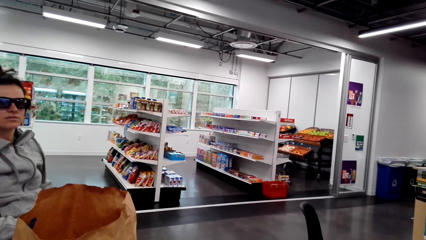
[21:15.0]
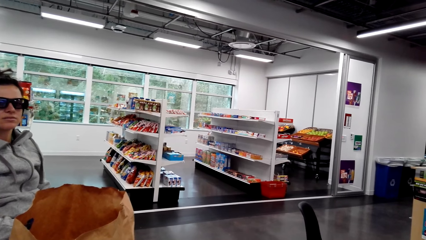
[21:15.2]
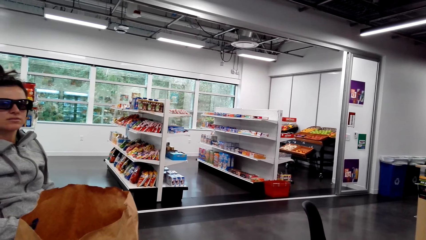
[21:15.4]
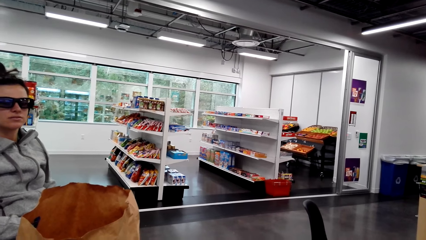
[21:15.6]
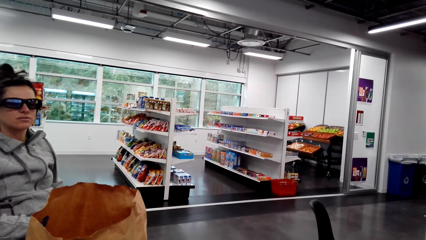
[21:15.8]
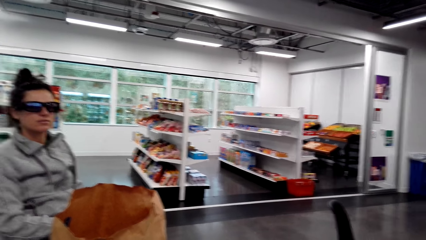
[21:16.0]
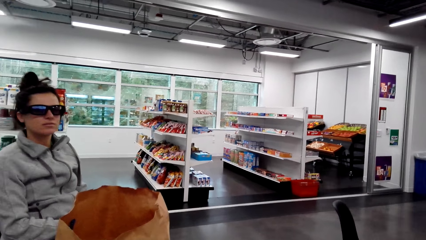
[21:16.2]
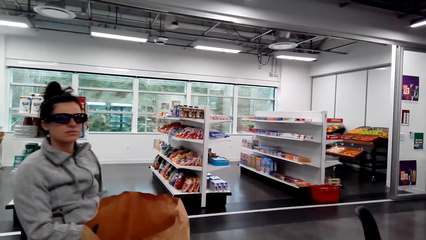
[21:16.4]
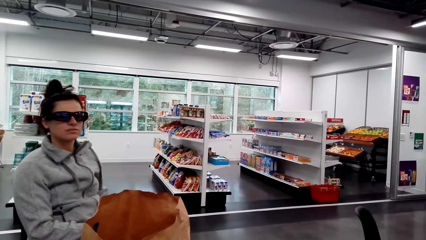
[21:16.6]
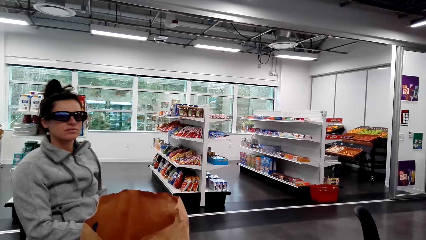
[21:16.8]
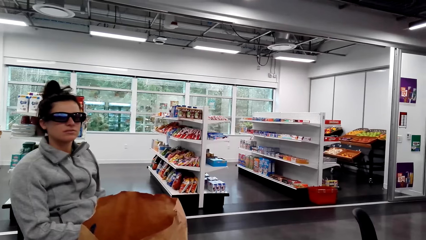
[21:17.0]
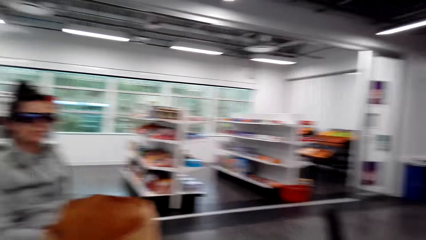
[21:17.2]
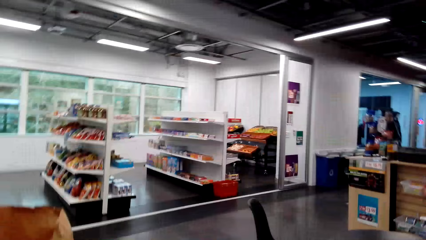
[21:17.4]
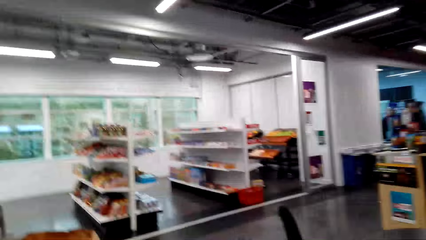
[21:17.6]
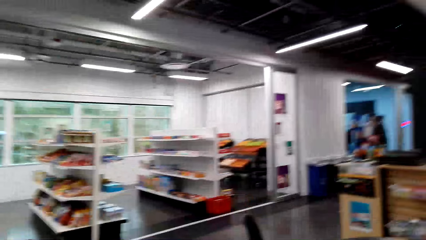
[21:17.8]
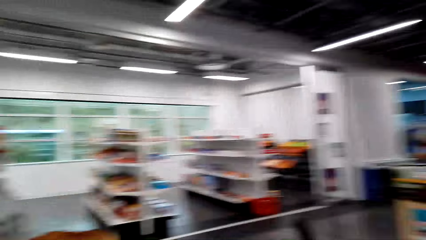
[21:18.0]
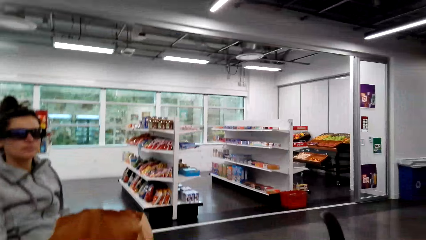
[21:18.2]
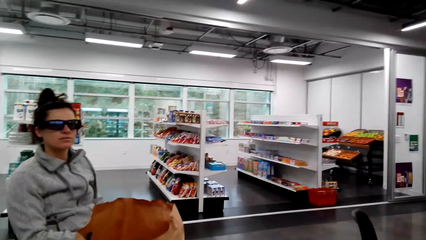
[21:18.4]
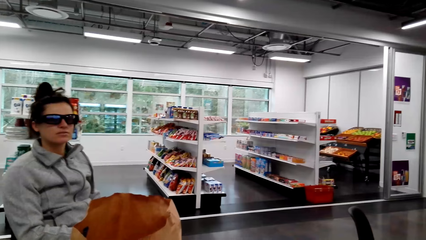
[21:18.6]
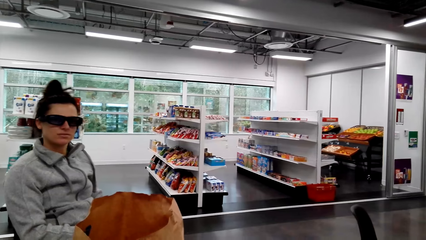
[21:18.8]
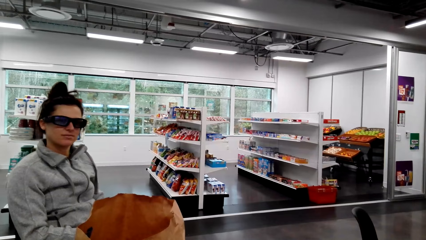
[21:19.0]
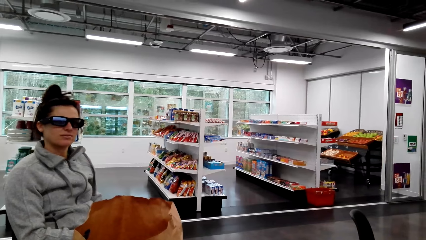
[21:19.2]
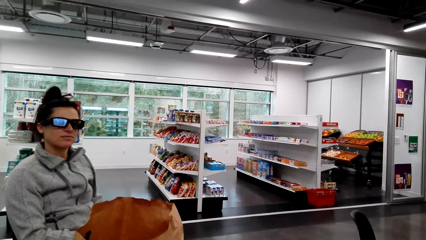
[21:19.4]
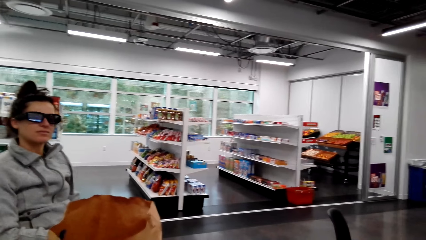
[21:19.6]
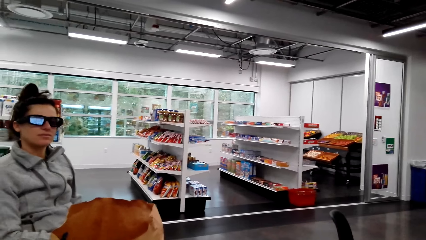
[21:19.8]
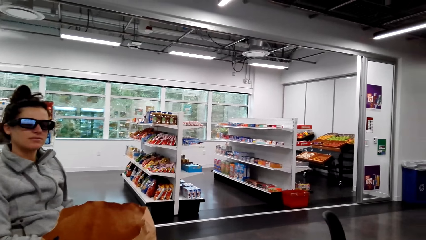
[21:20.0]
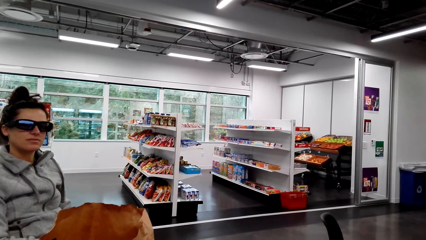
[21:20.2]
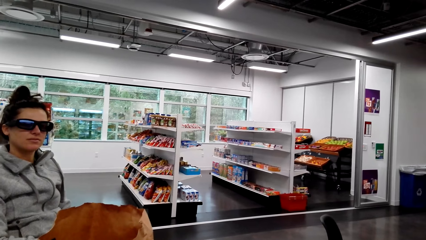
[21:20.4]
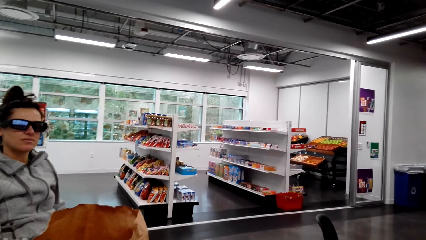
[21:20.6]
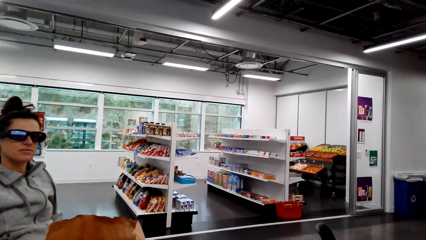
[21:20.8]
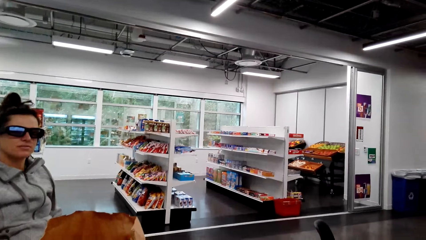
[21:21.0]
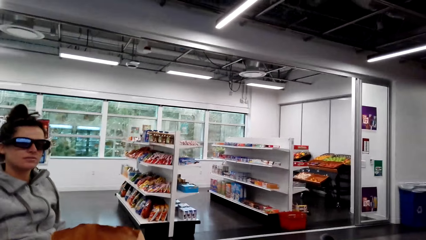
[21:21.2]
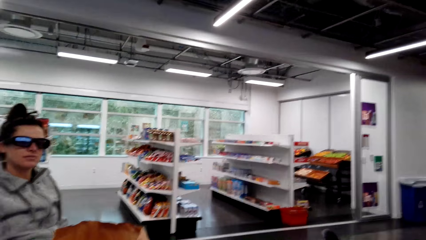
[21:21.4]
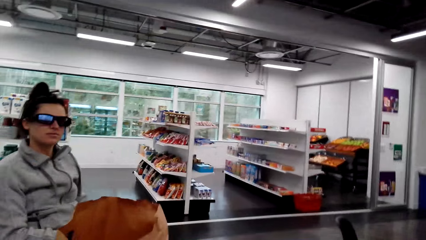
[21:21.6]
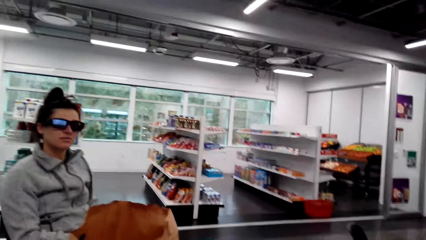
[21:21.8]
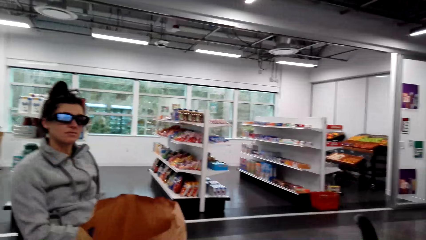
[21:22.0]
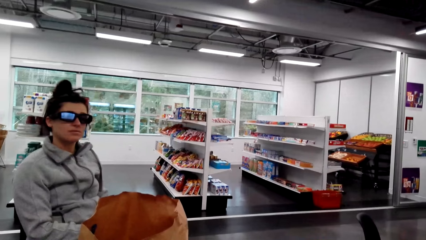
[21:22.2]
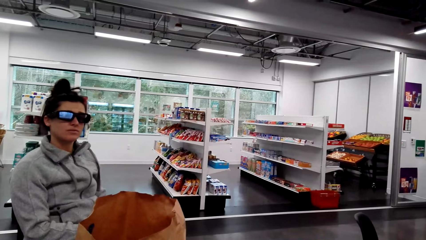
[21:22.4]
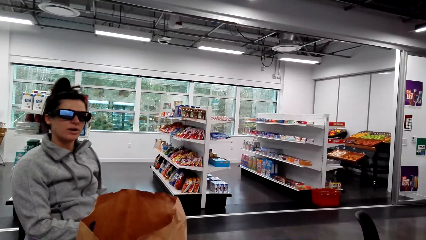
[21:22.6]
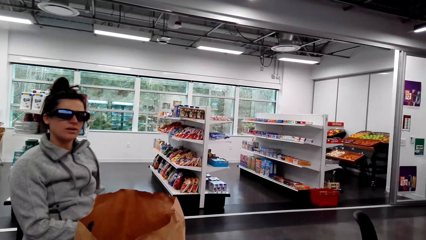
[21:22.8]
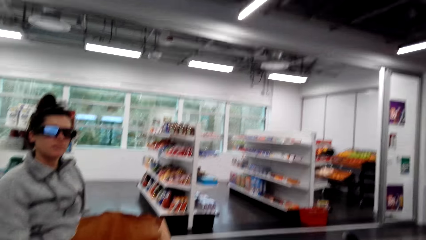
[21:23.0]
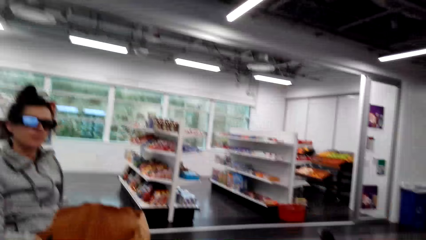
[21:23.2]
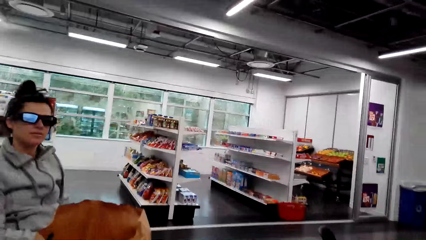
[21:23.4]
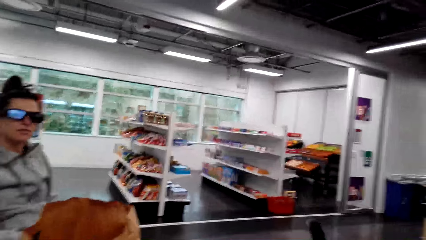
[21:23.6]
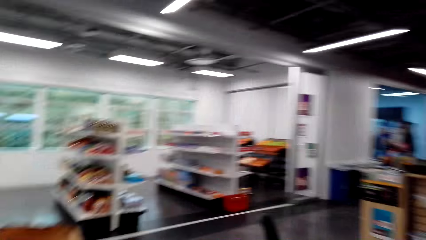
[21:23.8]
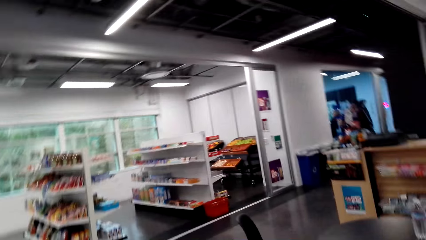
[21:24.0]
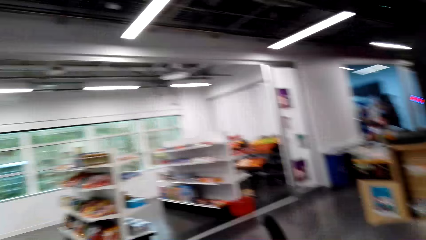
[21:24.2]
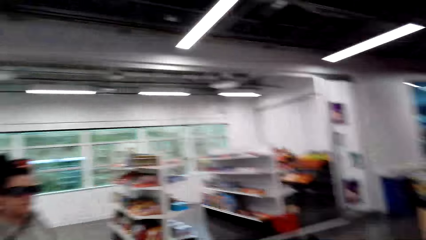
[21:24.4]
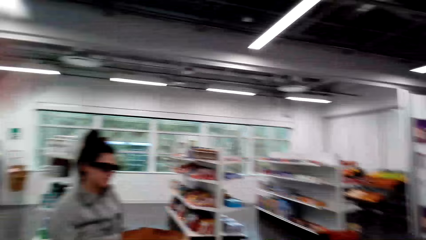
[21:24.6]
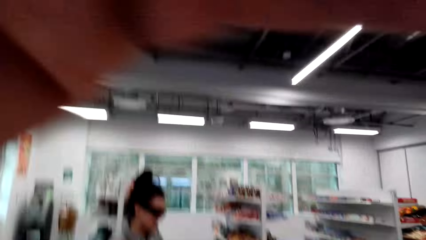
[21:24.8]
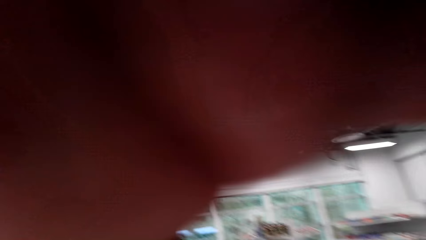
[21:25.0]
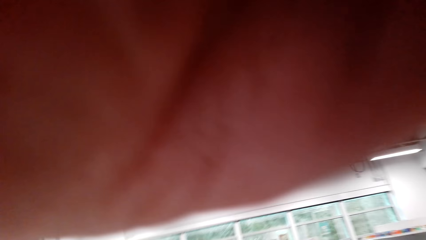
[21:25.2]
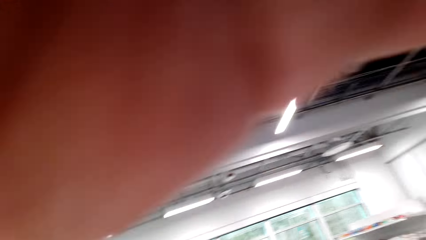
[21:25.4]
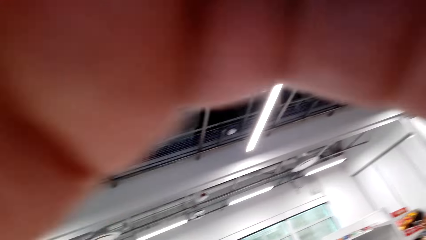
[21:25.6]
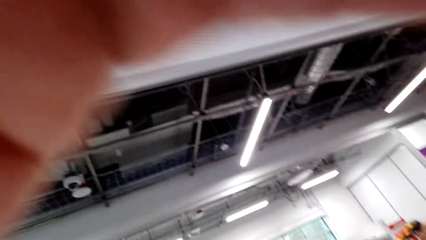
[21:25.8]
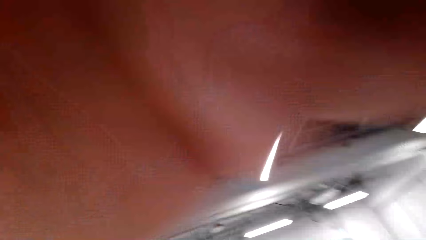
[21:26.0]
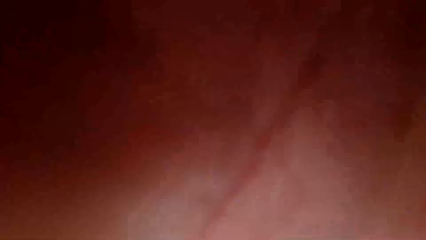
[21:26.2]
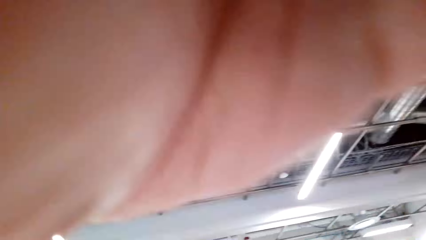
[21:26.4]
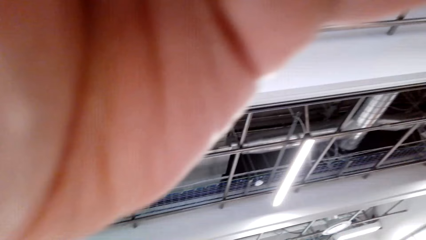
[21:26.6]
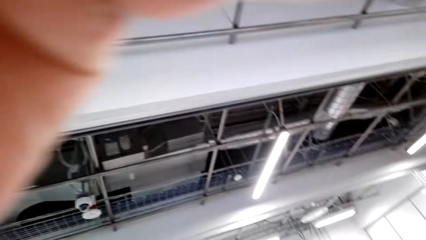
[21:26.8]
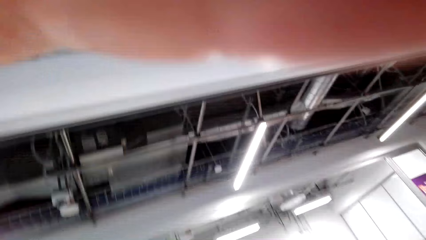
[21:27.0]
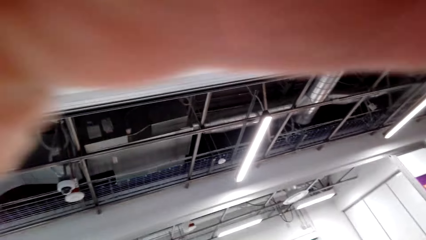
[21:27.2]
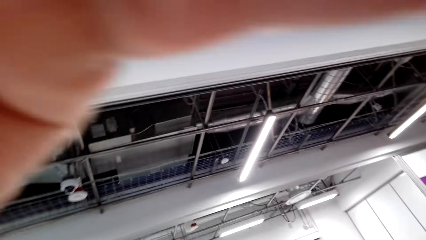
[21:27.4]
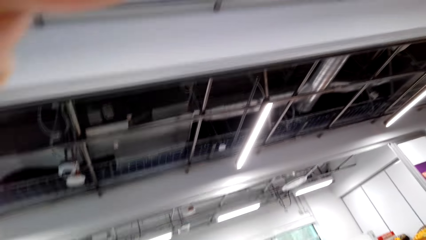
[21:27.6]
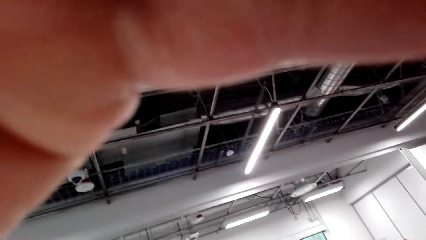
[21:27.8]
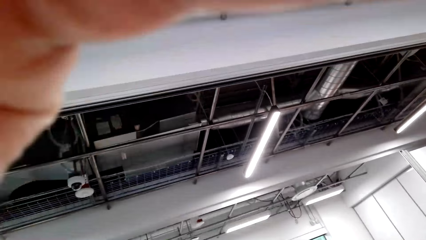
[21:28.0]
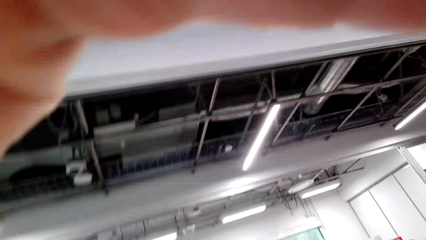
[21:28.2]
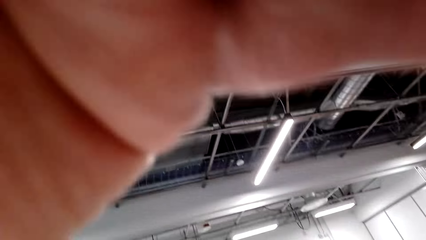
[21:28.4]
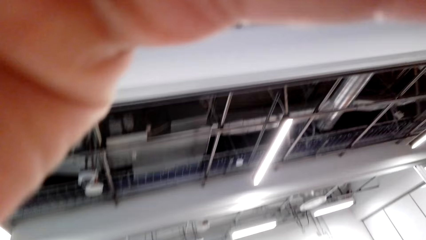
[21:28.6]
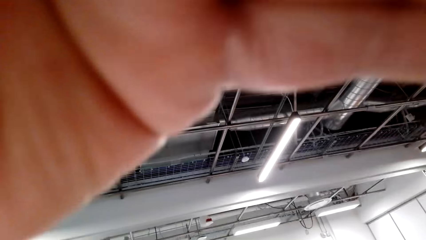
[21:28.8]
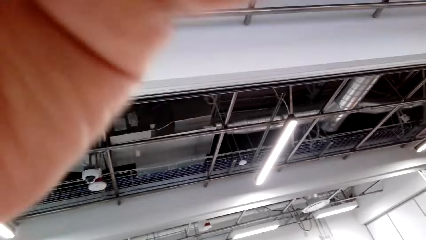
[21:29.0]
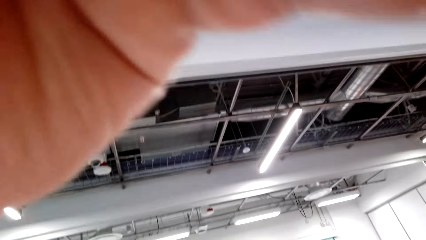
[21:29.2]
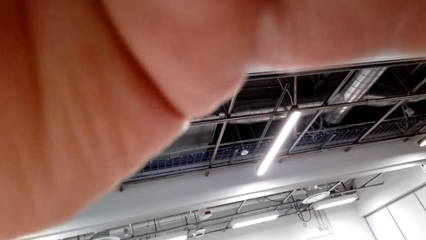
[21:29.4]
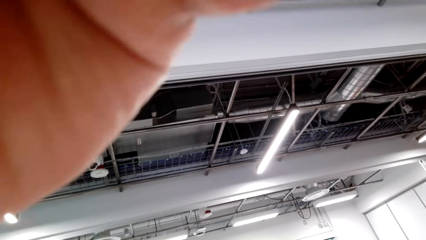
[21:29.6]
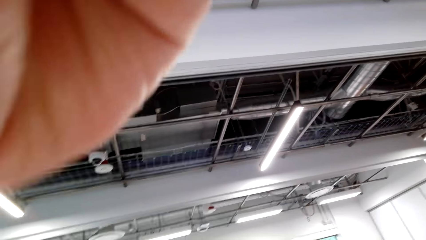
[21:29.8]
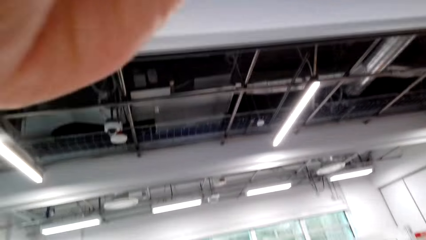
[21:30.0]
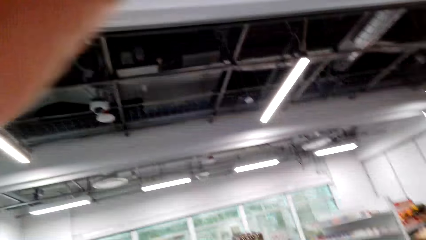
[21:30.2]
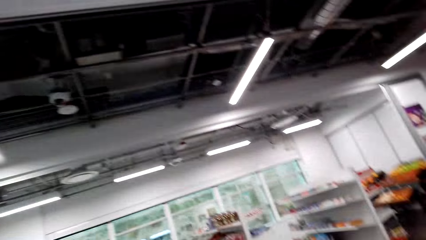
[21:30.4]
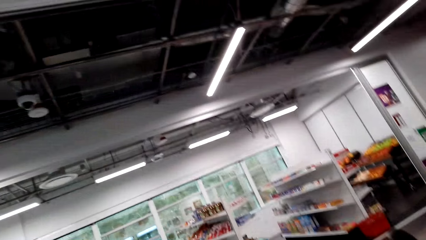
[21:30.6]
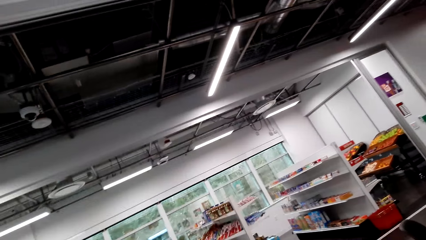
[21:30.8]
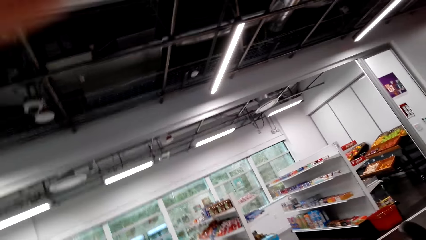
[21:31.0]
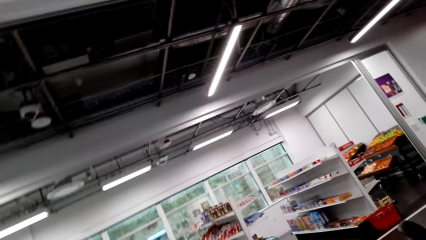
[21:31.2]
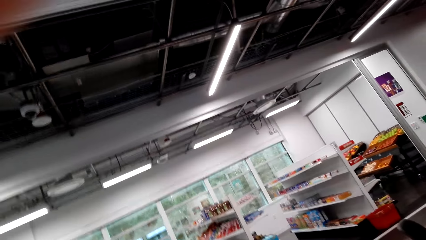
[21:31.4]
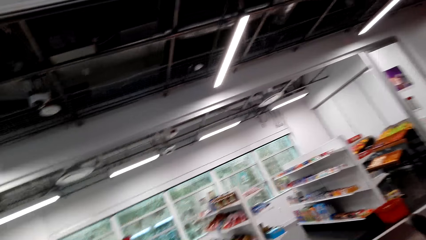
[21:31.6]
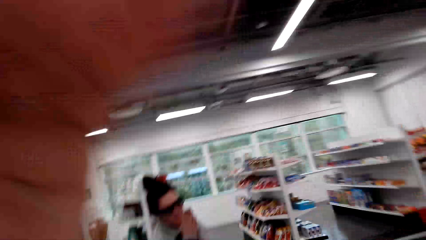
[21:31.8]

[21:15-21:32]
The camera wearer looks around the supermarket. They adjust the camera.
